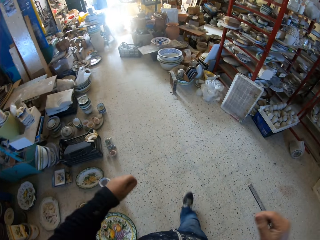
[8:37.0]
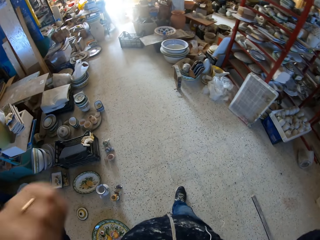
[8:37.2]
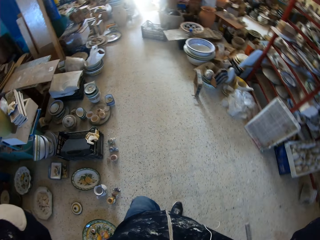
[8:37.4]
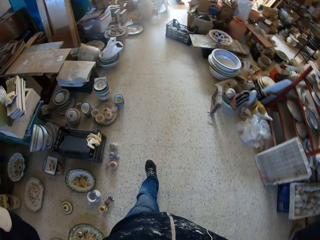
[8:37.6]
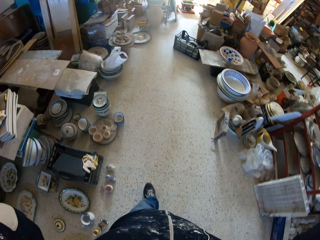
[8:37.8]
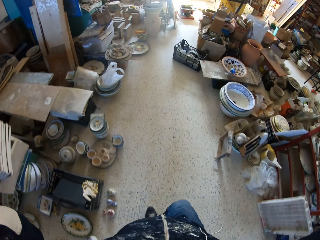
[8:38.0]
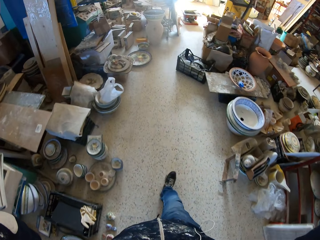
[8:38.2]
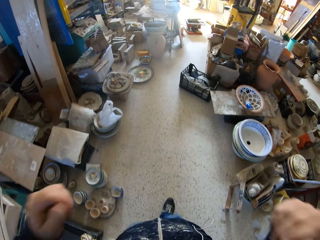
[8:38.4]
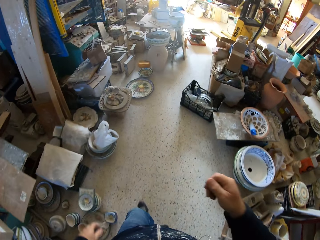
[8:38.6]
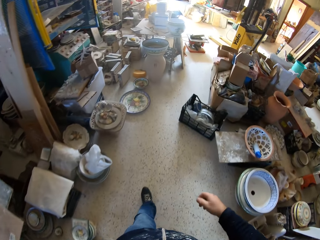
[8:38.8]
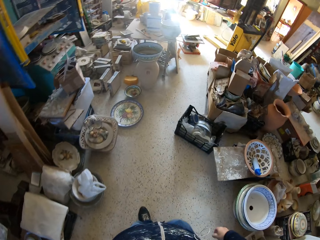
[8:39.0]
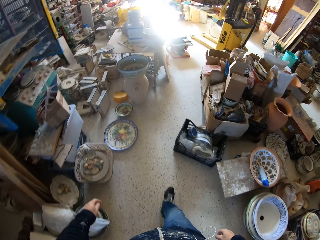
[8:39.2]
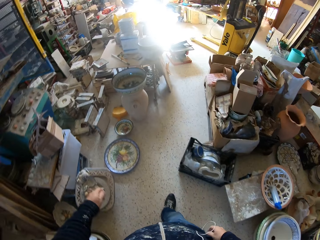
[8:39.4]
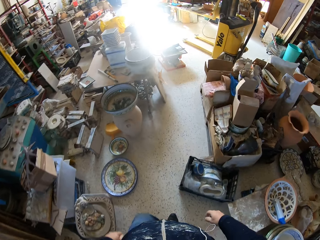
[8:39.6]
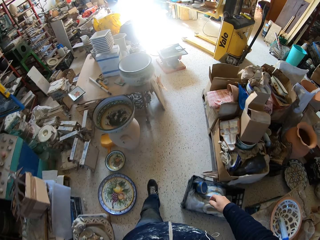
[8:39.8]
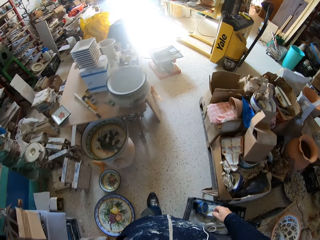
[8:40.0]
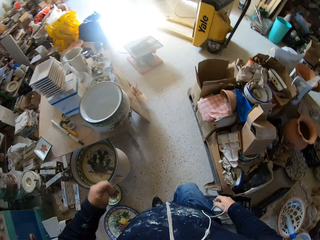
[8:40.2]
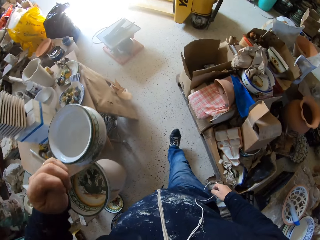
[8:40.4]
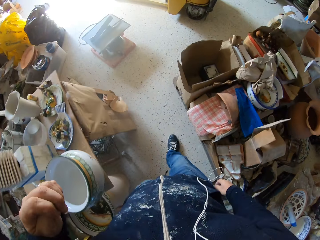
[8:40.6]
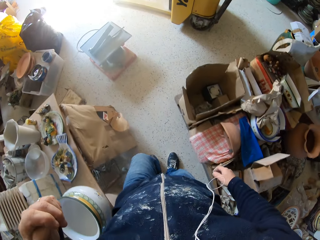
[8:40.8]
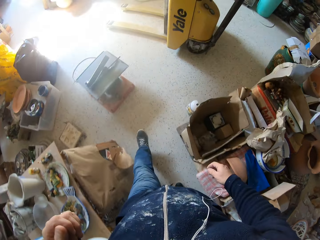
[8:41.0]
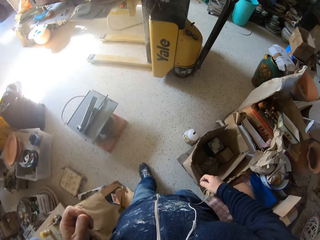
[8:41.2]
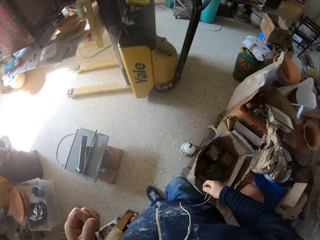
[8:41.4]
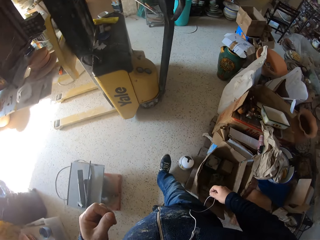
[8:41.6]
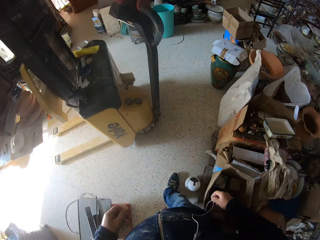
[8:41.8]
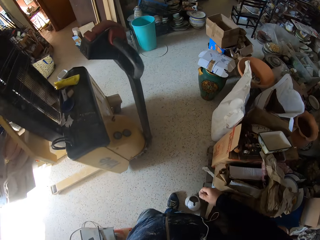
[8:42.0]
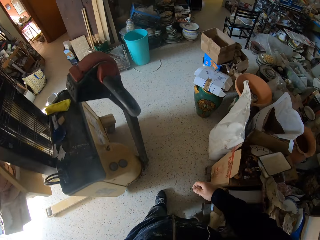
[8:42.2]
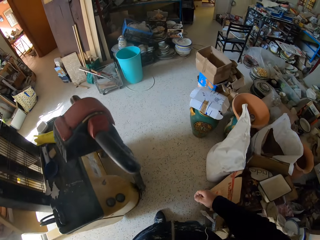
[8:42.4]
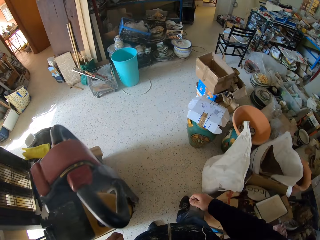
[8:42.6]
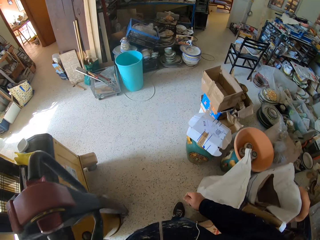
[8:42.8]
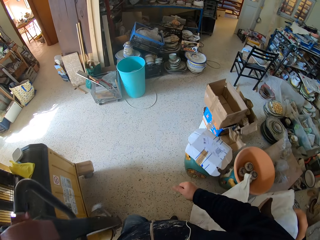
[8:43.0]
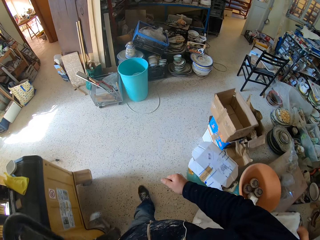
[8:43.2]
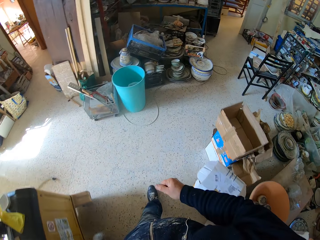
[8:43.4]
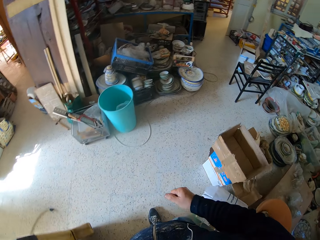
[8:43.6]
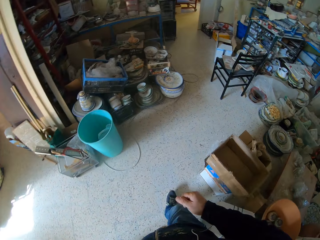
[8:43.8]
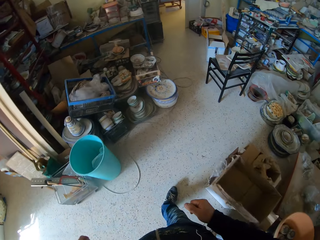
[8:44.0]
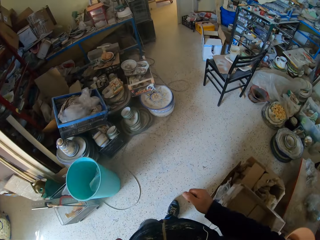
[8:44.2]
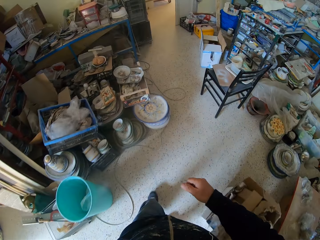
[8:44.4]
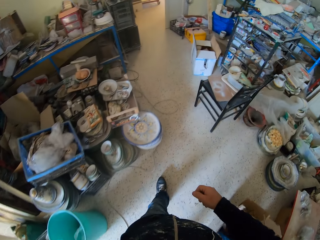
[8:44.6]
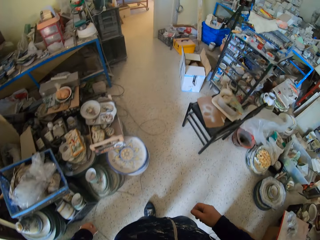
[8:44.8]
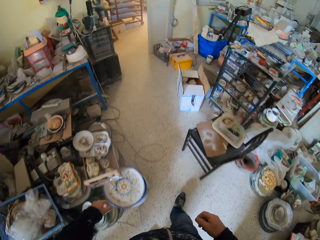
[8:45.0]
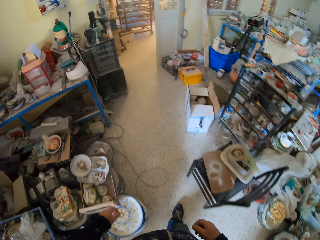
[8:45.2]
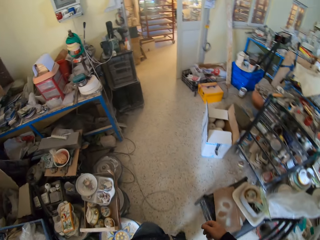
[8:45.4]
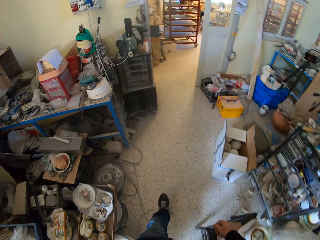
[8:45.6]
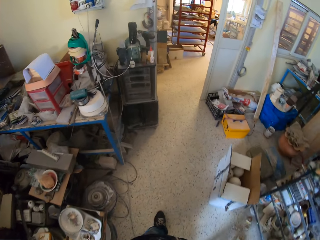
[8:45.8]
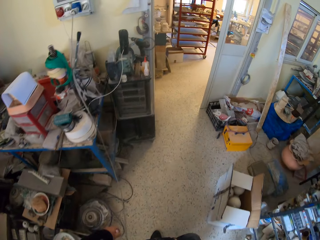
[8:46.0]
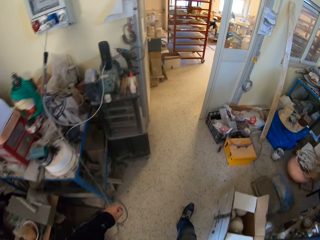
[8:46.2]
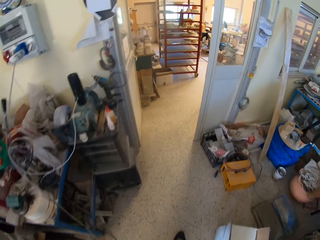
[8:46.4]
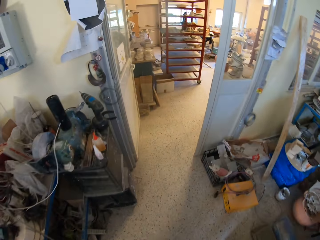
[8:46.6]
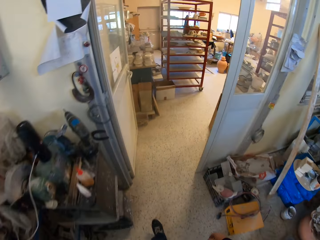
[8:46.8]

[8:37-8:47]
The camera wearer holds the camera and walks in the pottery. He walks in the pottery again. He lifts his hand. He walks in the room. He lifts his hand. He turns around. He walks in the room. He walks in the pottery.
